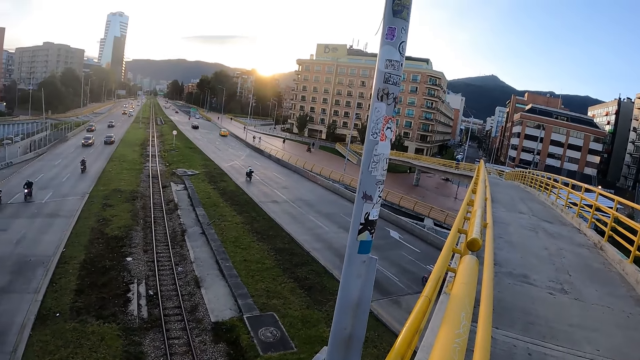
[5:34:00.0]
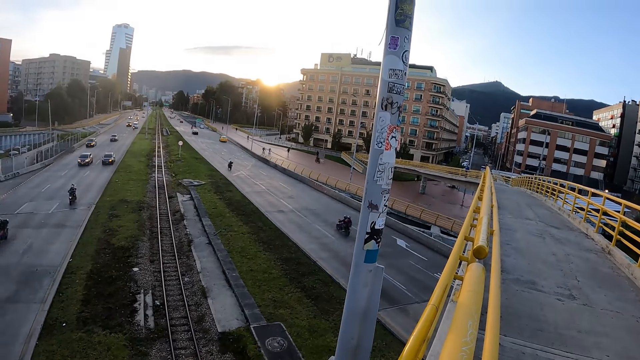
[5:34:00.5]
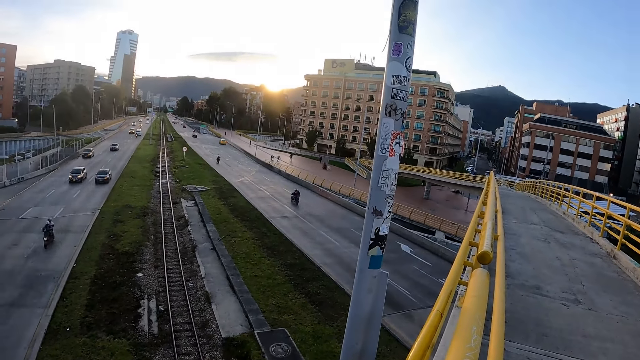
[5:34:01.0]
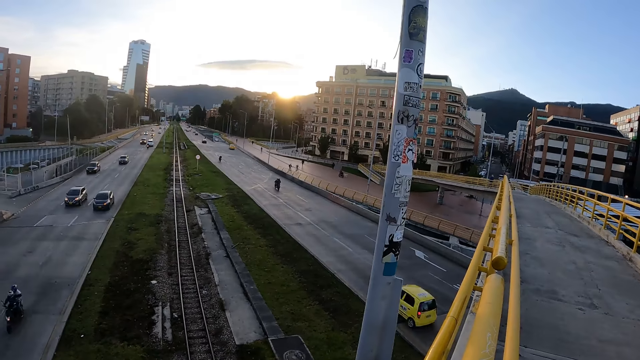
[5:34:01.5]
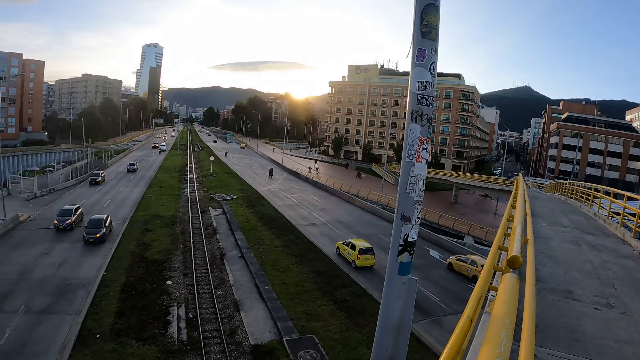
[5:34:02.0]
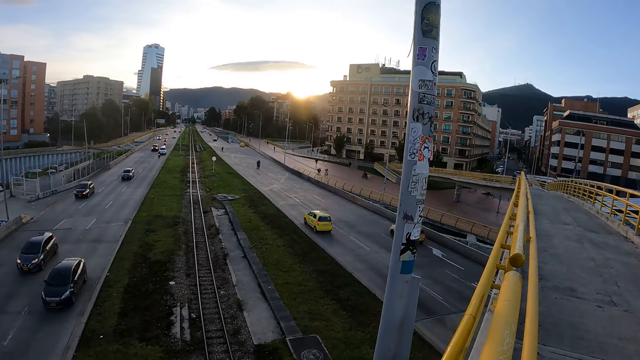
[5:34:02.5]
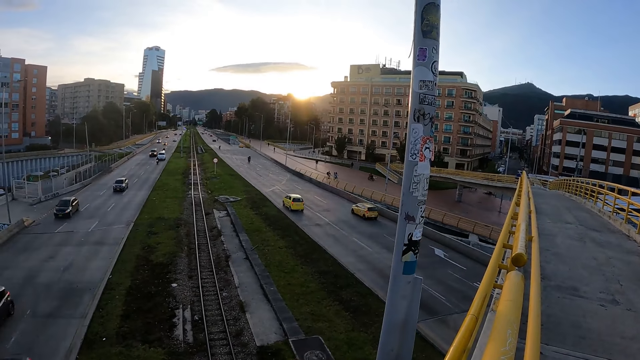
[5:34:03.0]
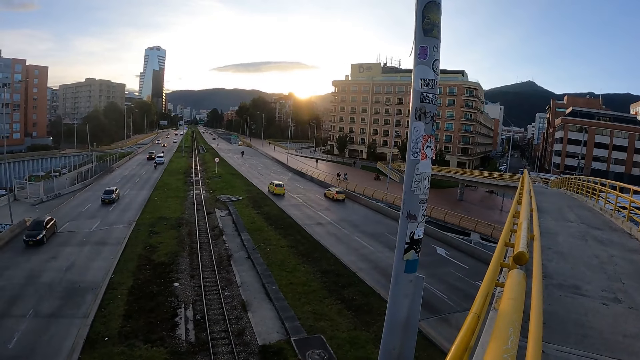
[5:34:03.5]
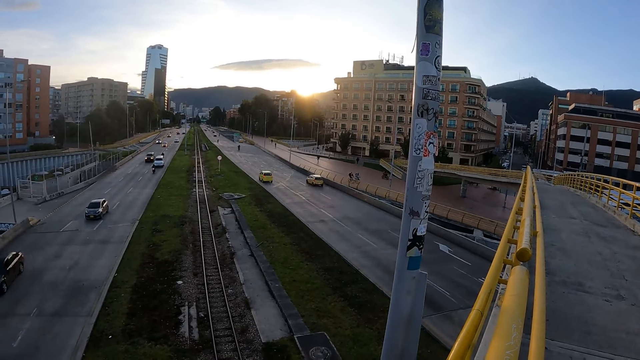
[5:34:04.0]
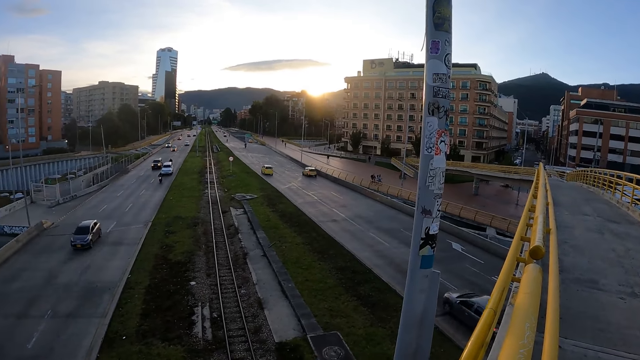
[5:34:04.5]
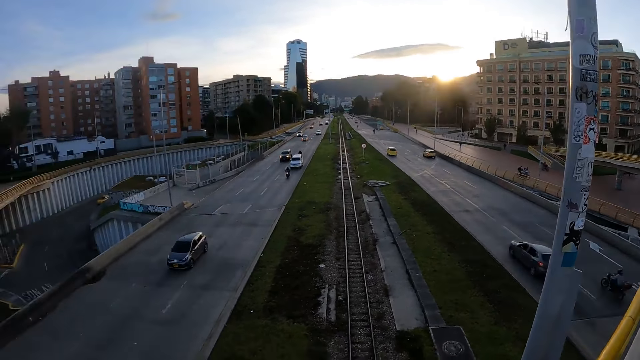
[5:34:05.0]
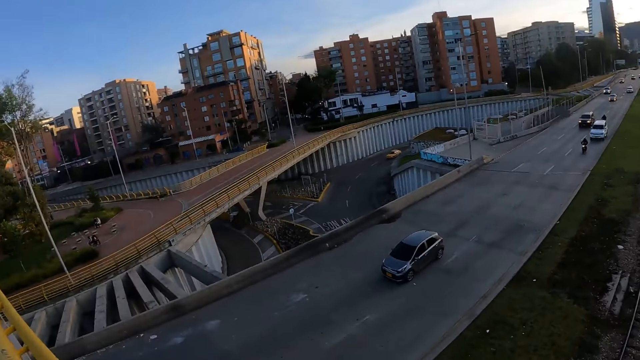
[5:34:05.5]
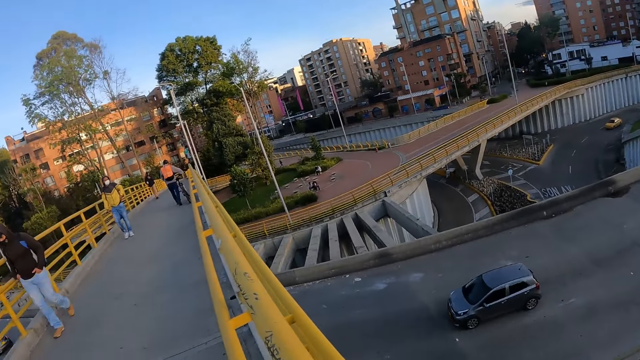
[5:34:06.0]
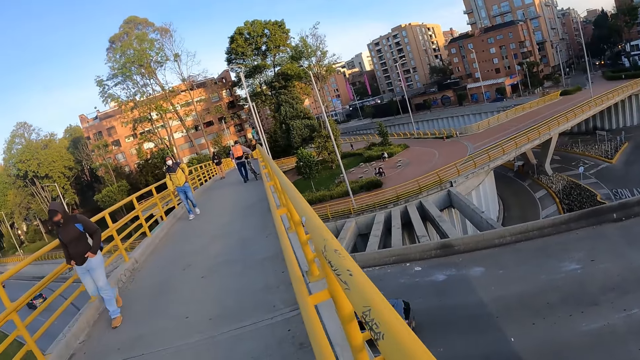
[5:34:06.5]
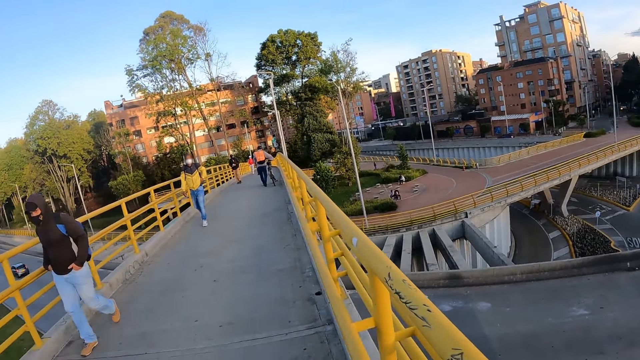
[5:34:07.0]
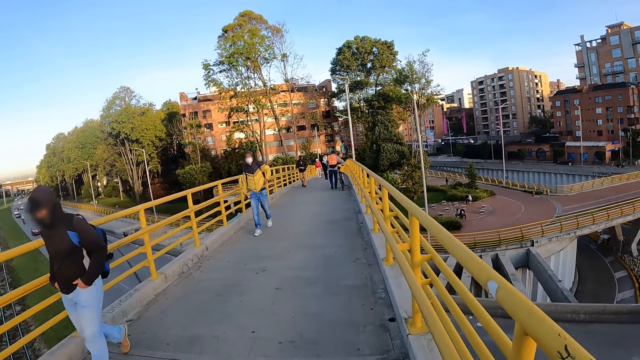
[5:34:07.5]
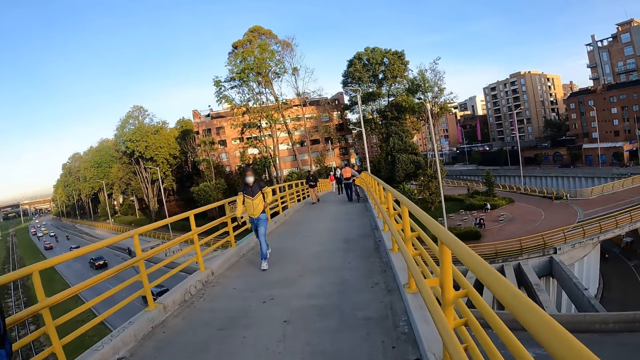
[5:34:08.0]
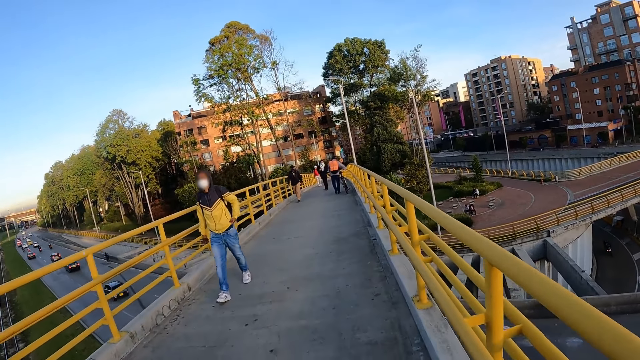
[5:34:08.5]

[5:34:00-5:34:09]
The camera wearer walks around on the bridge. A woman walks past the camera wearer.

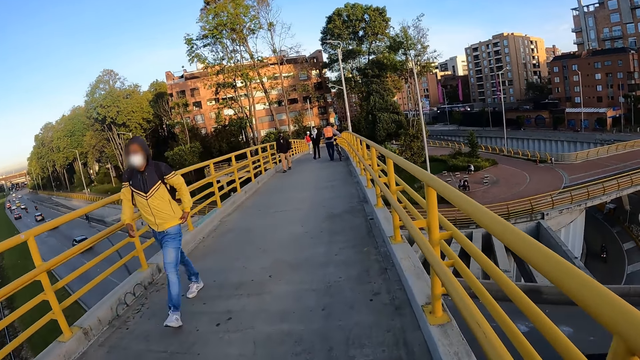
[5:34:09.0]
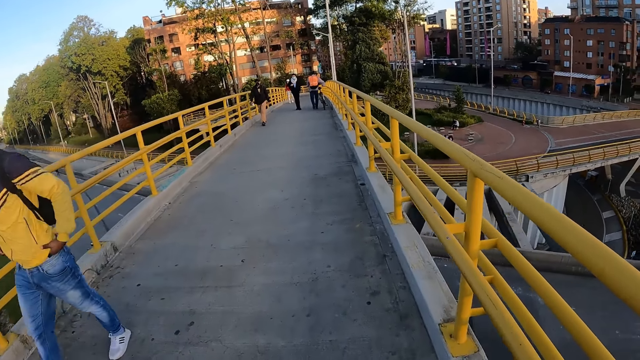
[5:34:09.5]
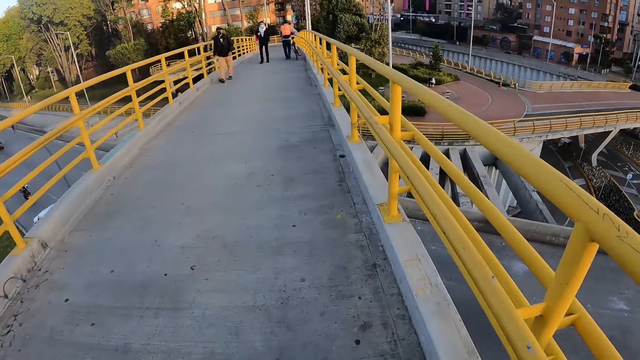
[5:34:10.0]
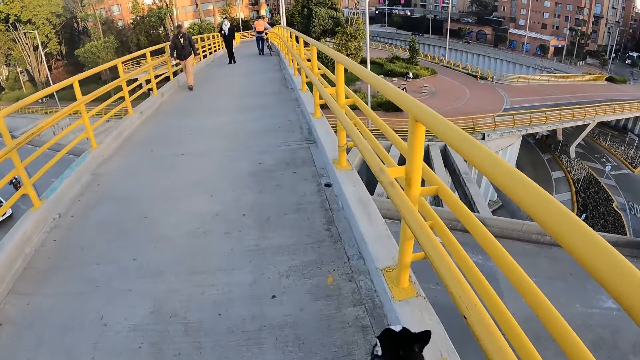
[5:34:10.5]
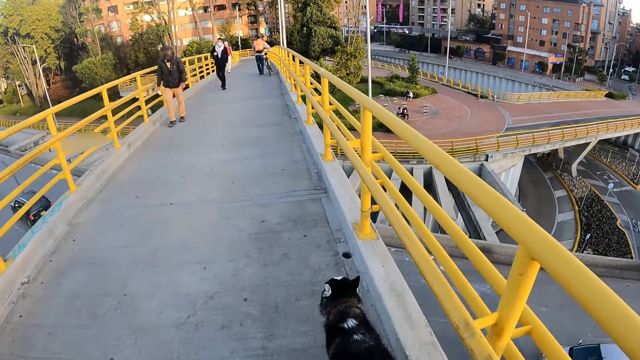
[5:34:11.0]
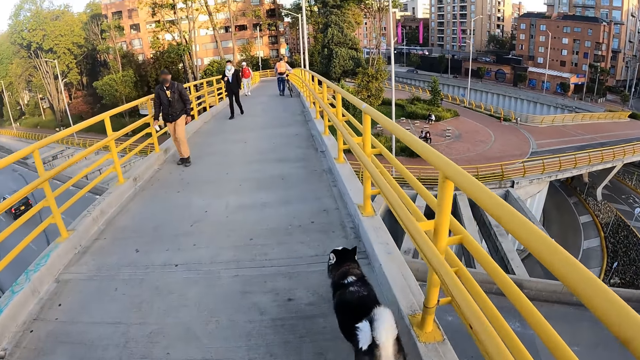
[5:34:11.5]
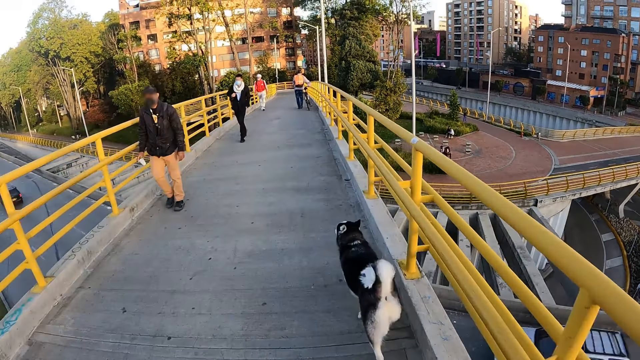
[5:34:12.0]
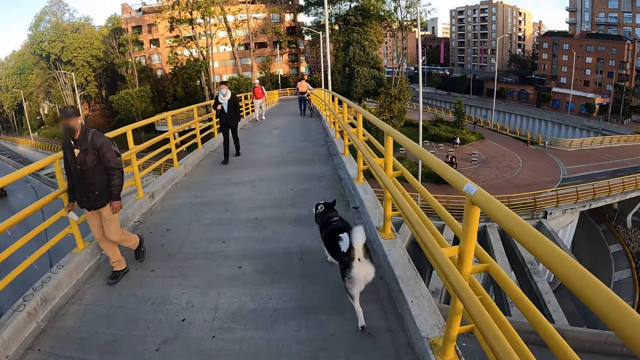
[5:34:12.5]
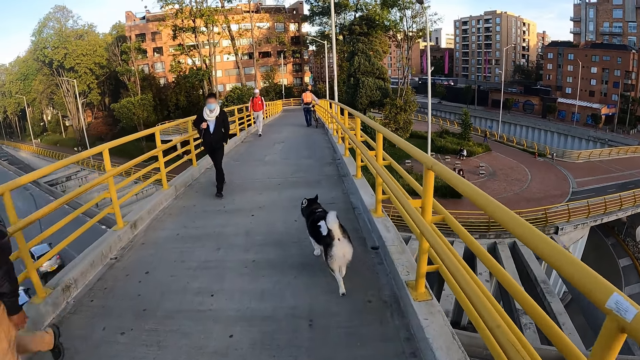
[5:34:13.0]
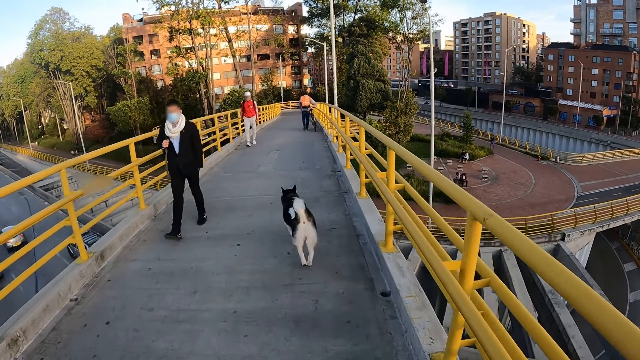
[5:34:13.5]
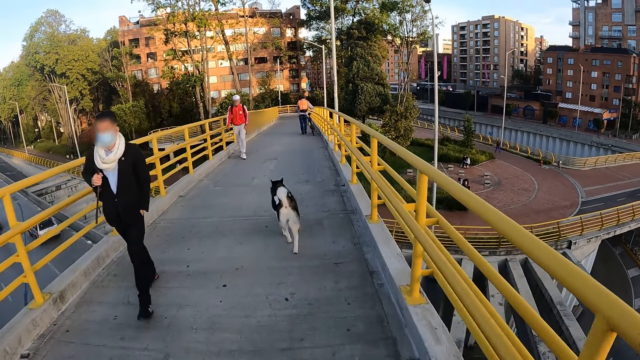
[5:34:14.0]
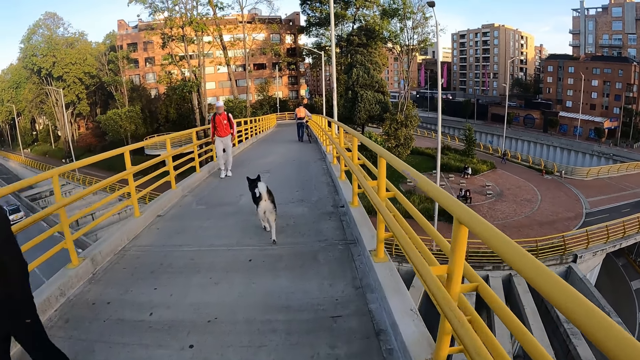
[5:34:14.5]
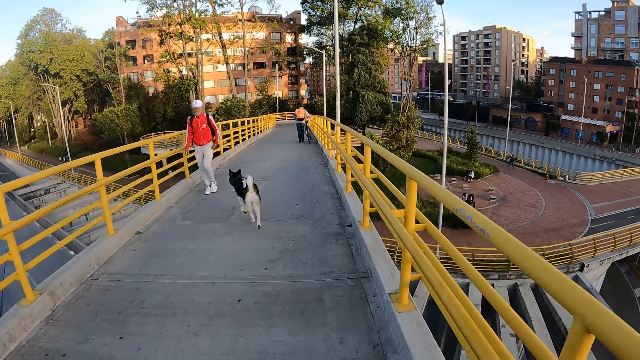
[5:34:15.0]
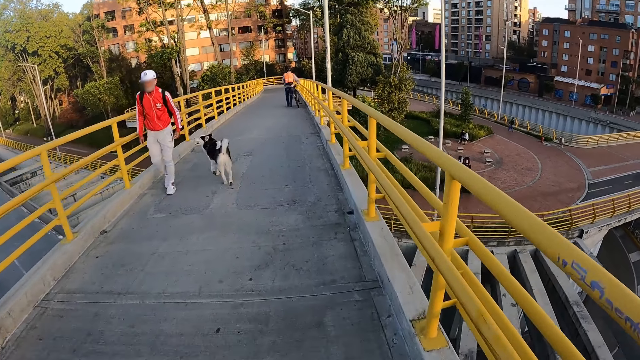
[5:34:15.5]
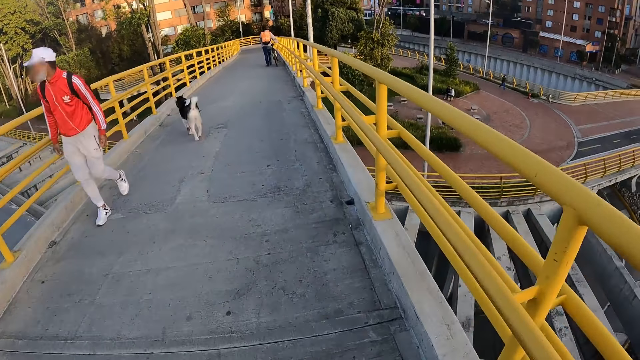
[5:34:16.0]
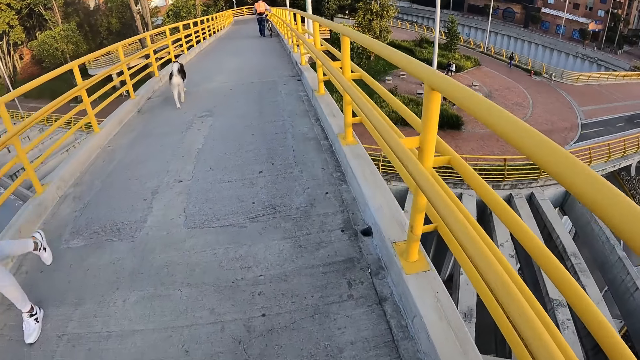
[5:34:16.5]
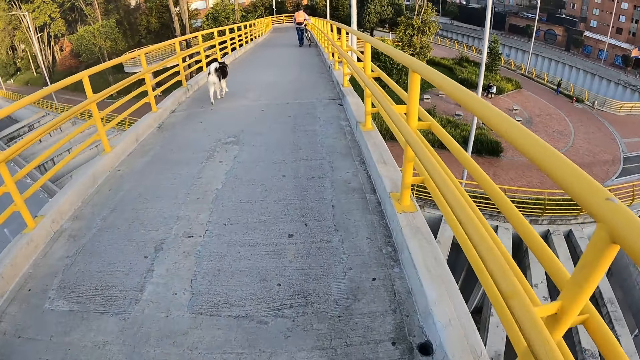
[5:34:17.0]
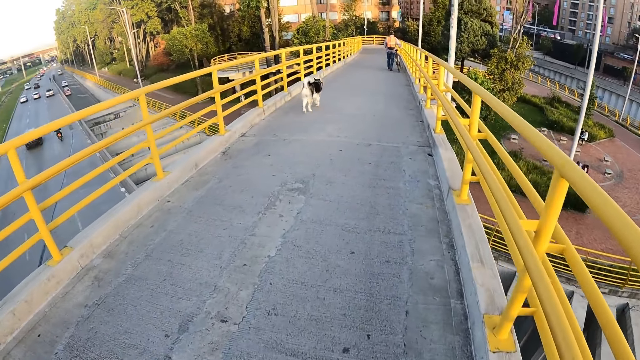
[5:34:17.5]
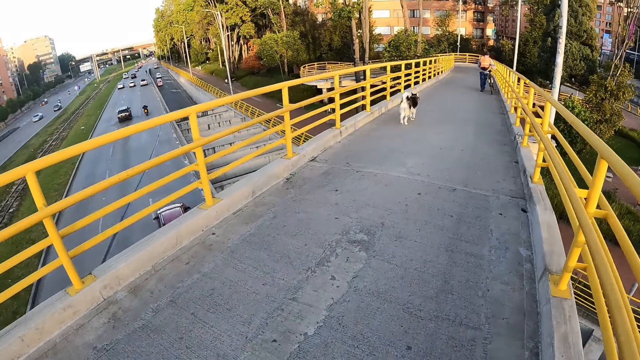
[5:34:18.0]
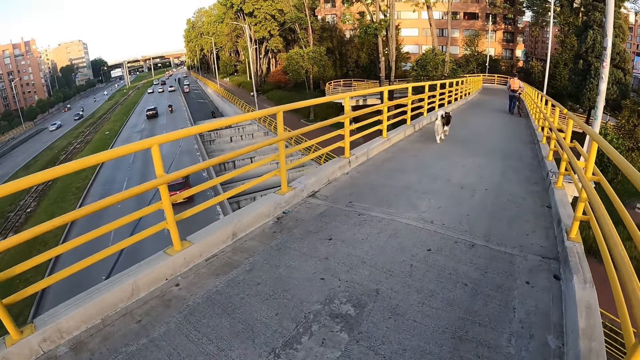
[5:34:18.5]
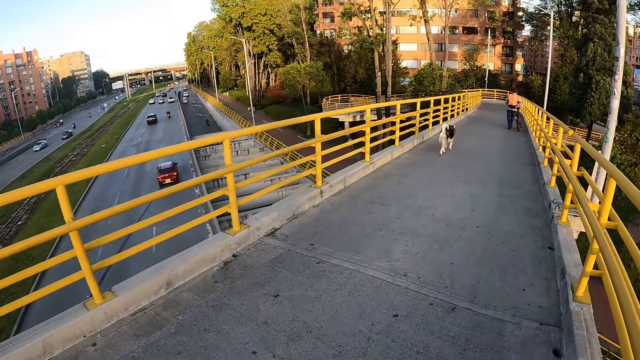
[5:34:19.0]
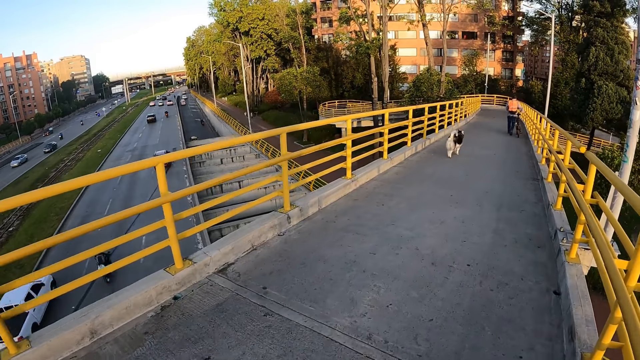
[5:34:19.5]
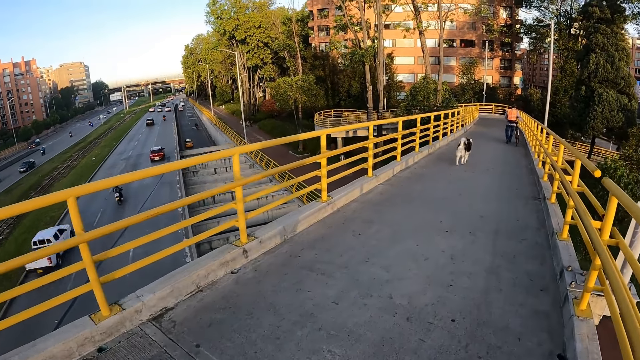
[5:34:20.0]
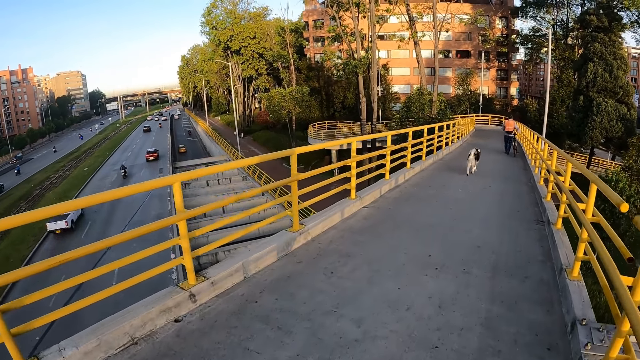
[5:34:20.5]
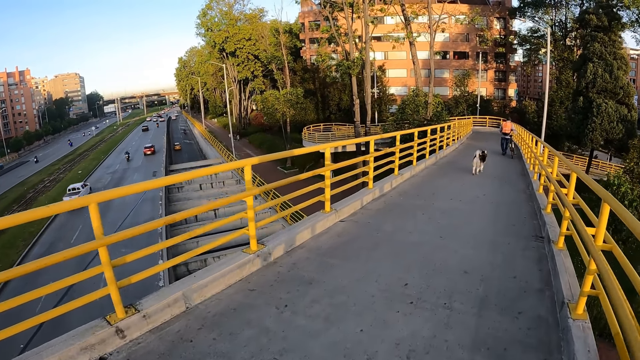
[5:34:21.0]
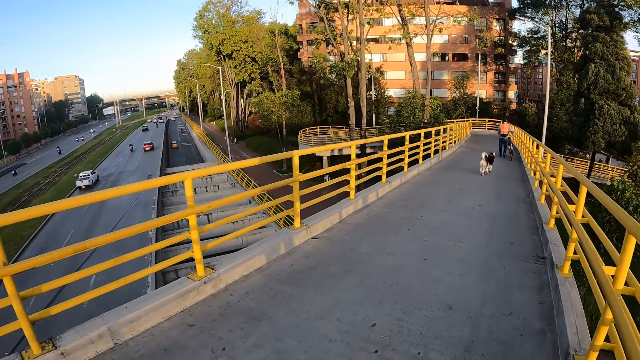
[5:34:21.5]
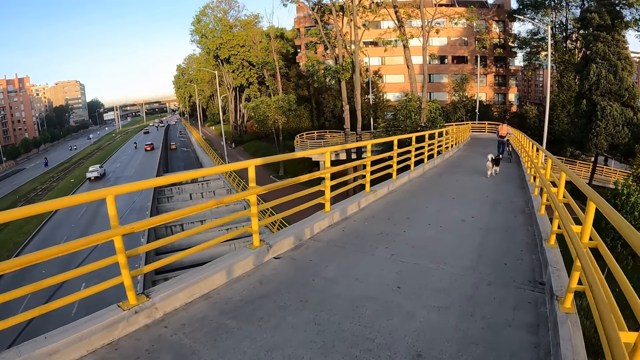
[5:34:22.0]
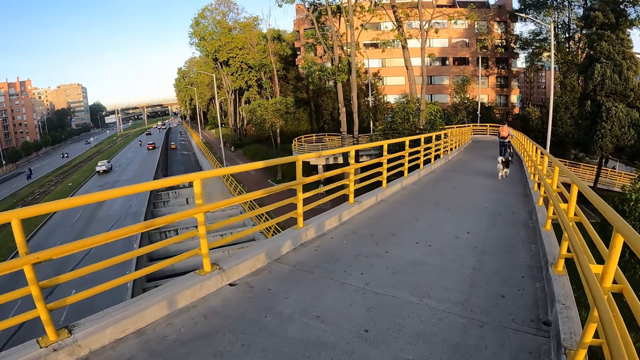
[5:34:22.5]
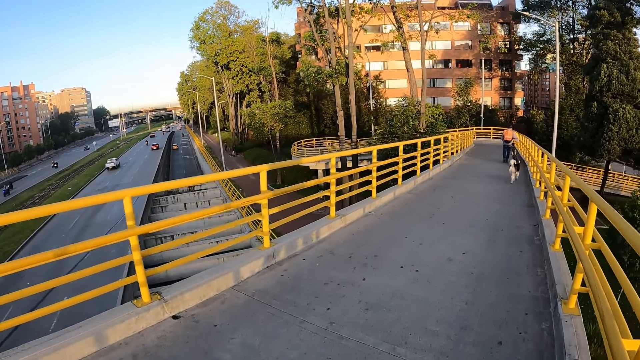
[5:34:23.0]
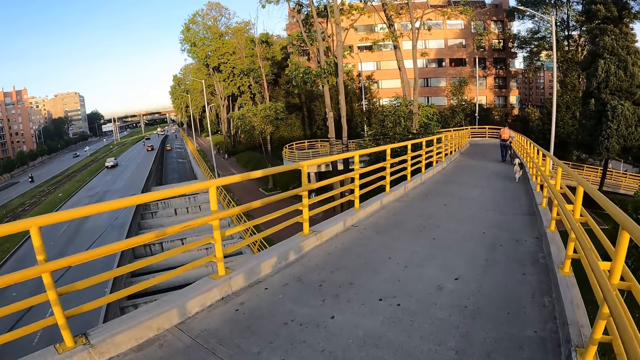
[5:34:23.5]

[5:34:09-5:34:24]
A man walks past the camera wearer. A dog walks past the camera wearer. Another man walks past the camera wearer. Another man walks past the camera wearer. Another man walks past the camera wearer.
